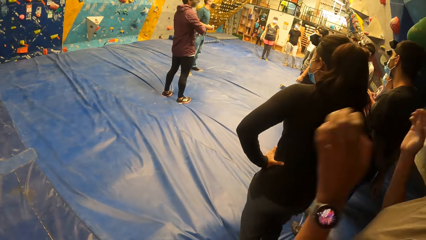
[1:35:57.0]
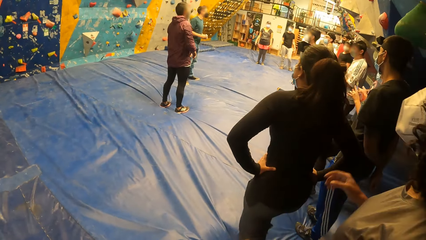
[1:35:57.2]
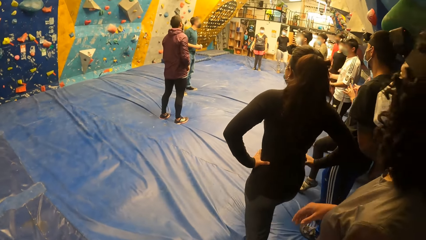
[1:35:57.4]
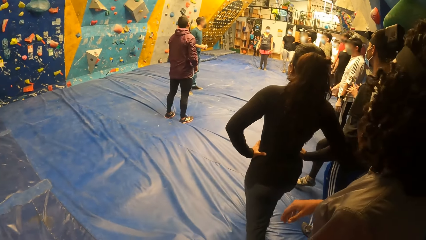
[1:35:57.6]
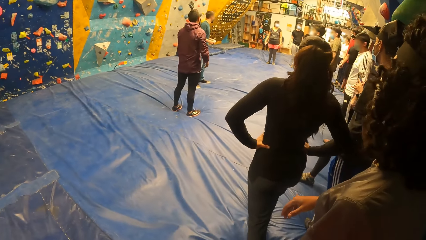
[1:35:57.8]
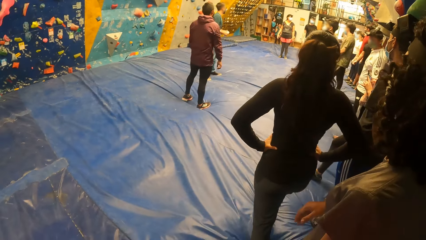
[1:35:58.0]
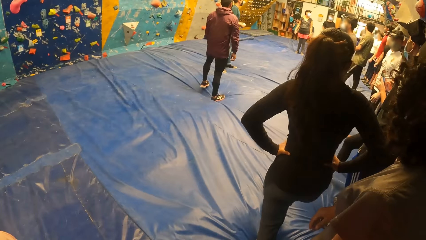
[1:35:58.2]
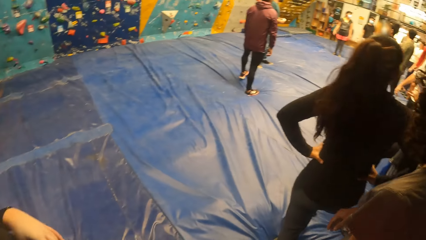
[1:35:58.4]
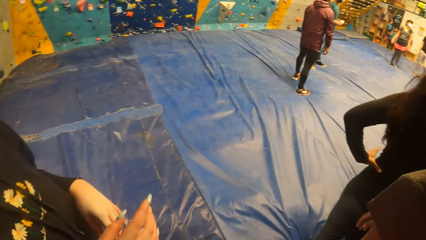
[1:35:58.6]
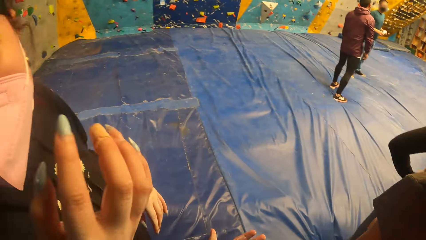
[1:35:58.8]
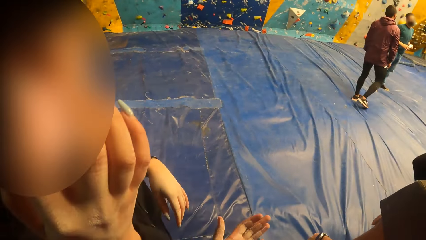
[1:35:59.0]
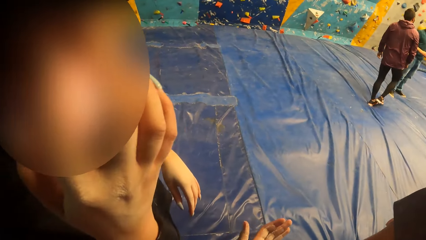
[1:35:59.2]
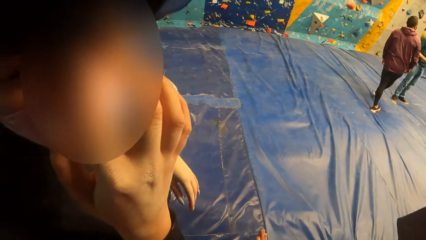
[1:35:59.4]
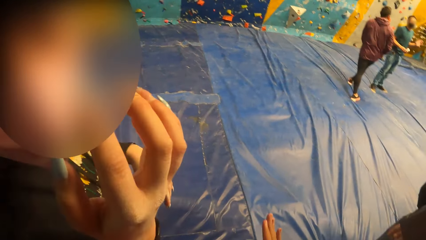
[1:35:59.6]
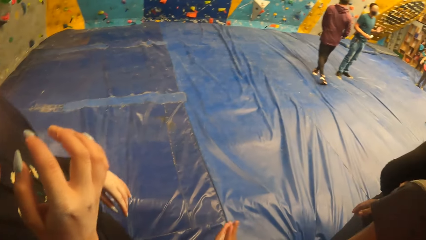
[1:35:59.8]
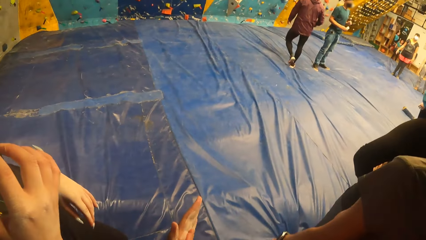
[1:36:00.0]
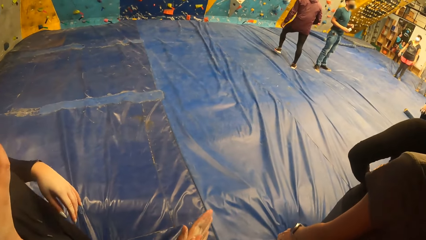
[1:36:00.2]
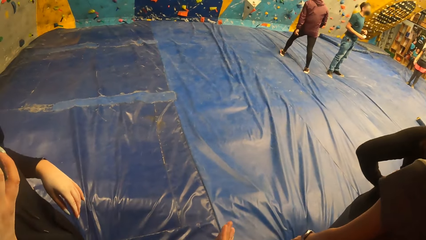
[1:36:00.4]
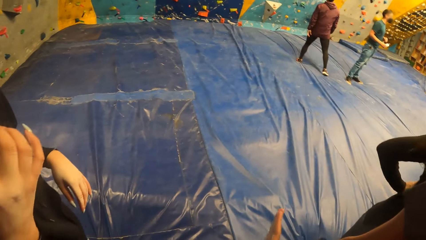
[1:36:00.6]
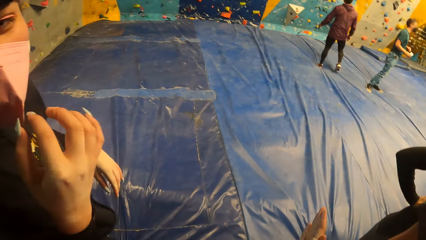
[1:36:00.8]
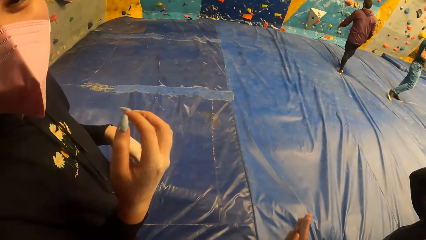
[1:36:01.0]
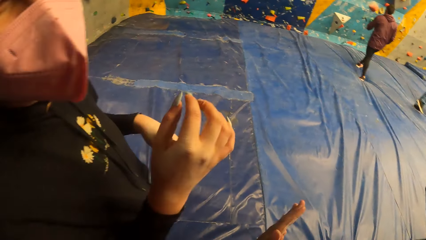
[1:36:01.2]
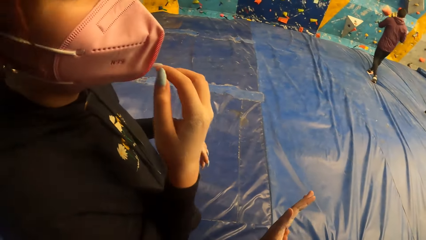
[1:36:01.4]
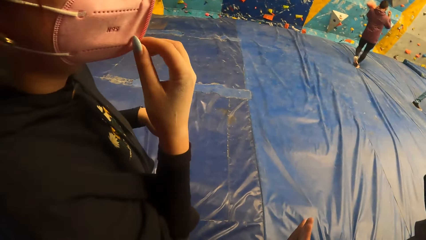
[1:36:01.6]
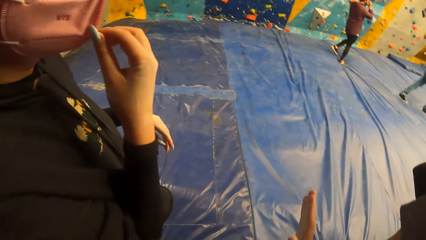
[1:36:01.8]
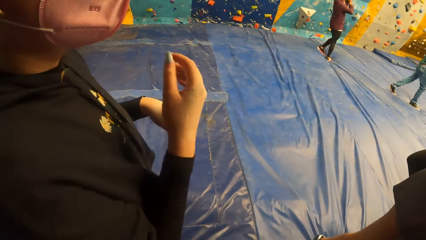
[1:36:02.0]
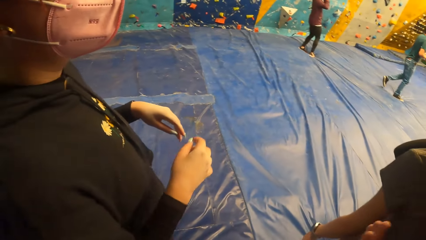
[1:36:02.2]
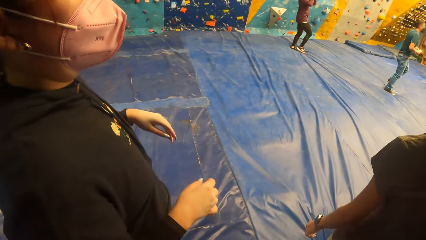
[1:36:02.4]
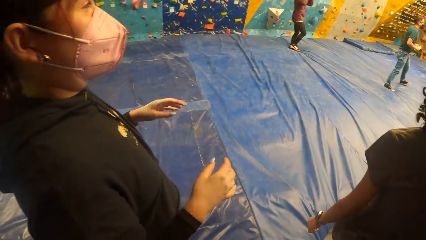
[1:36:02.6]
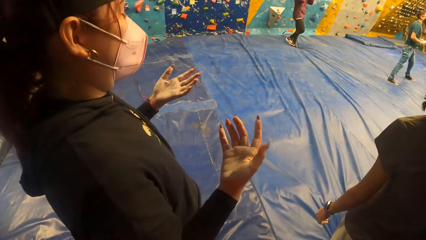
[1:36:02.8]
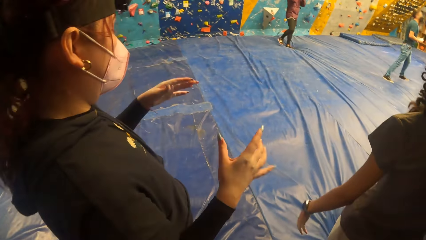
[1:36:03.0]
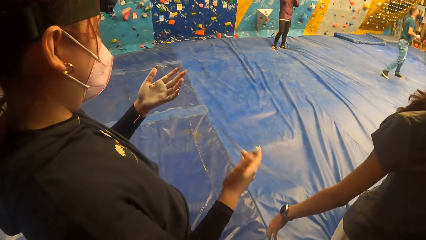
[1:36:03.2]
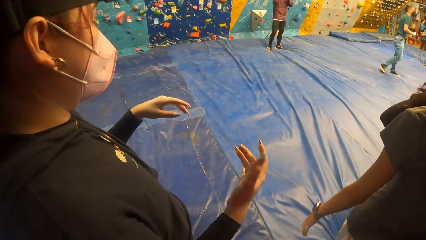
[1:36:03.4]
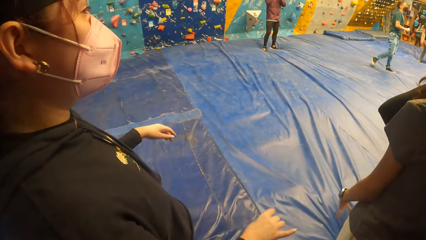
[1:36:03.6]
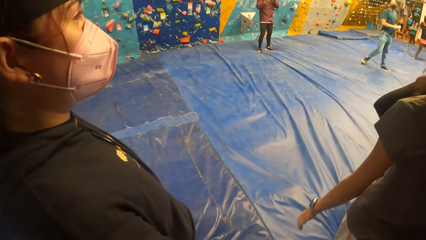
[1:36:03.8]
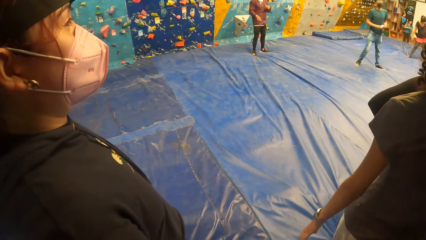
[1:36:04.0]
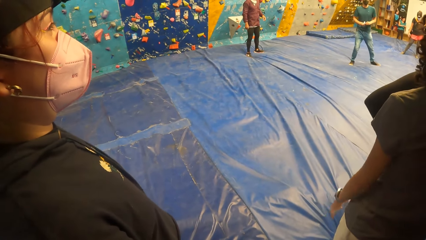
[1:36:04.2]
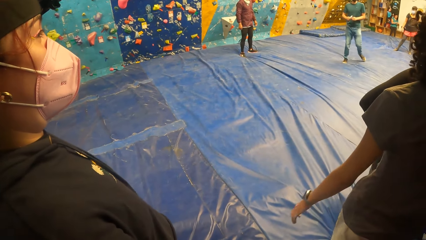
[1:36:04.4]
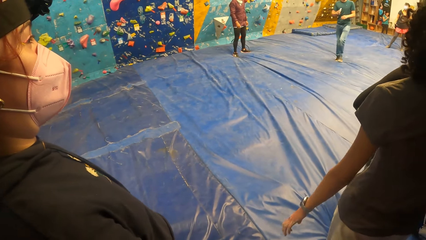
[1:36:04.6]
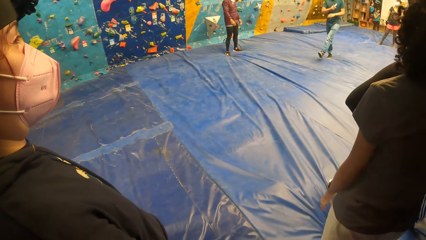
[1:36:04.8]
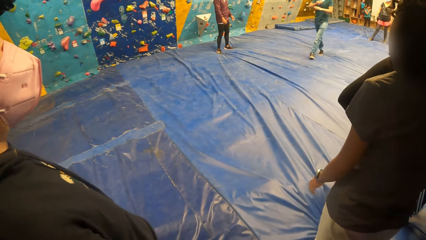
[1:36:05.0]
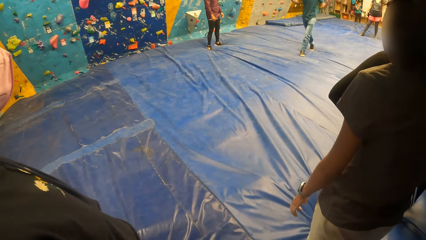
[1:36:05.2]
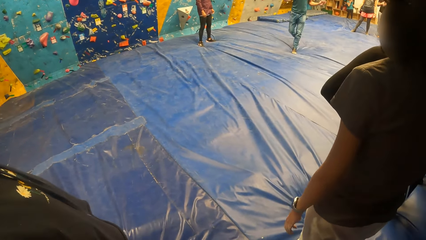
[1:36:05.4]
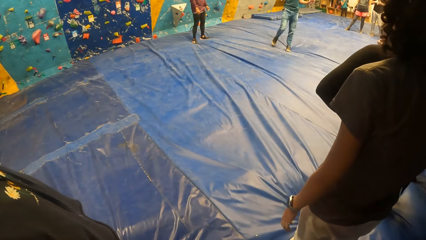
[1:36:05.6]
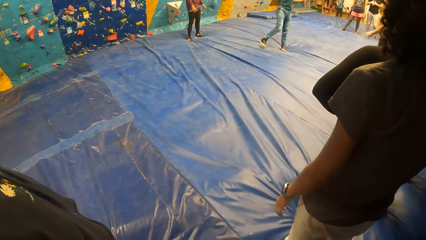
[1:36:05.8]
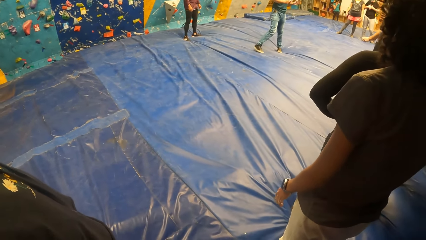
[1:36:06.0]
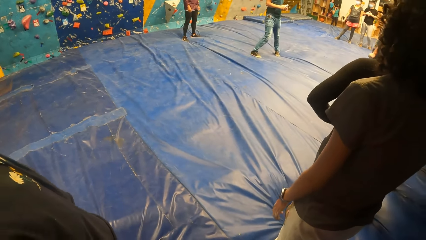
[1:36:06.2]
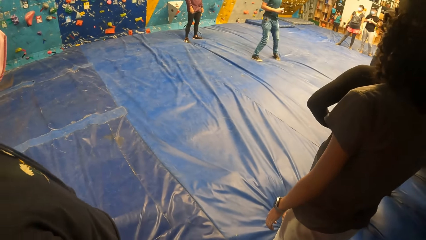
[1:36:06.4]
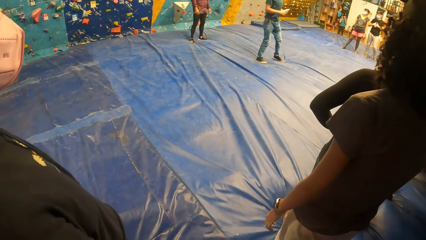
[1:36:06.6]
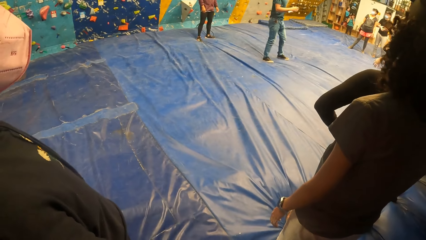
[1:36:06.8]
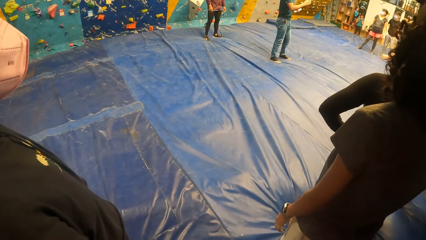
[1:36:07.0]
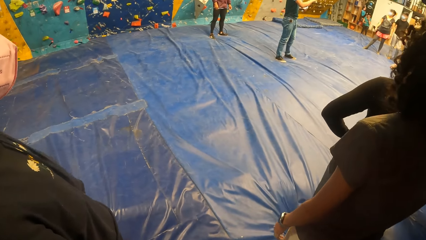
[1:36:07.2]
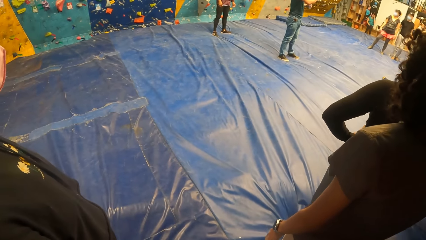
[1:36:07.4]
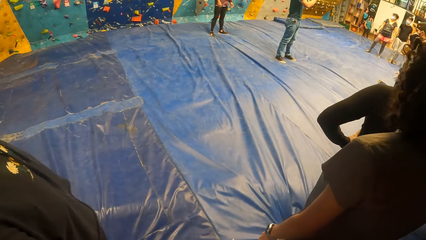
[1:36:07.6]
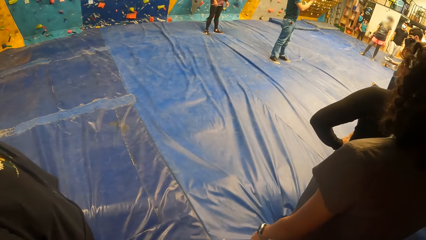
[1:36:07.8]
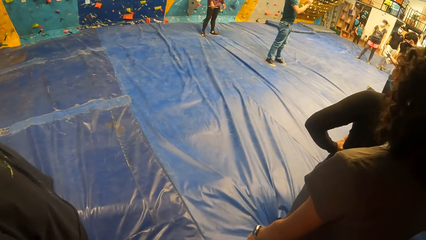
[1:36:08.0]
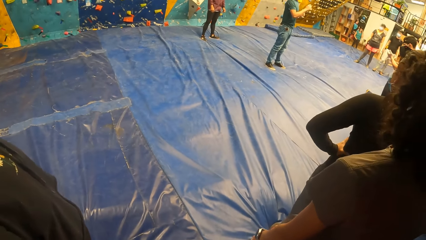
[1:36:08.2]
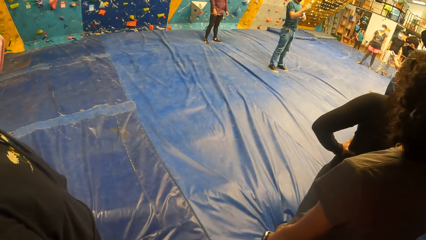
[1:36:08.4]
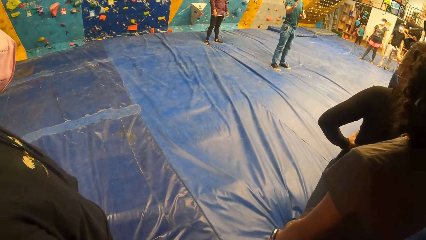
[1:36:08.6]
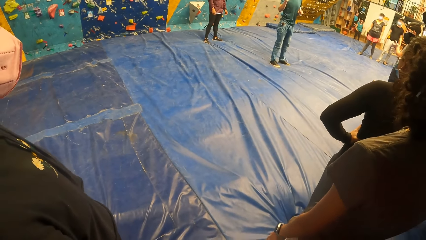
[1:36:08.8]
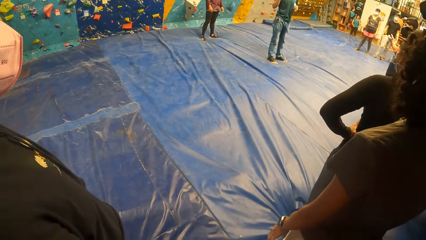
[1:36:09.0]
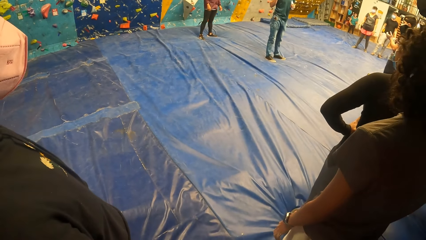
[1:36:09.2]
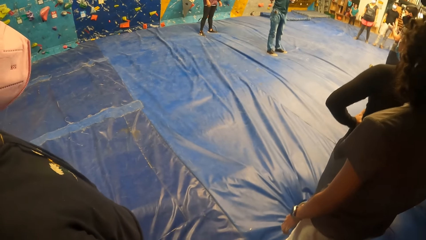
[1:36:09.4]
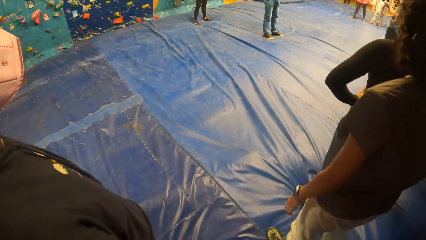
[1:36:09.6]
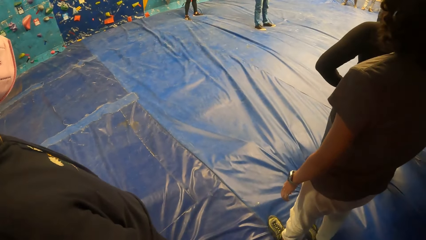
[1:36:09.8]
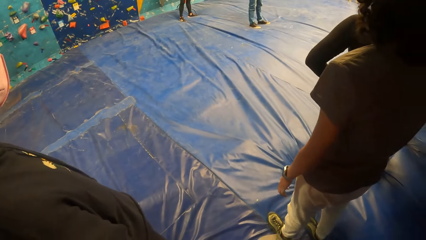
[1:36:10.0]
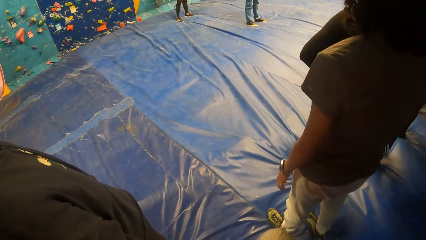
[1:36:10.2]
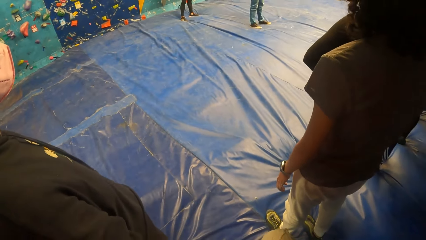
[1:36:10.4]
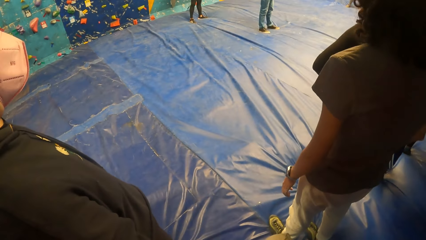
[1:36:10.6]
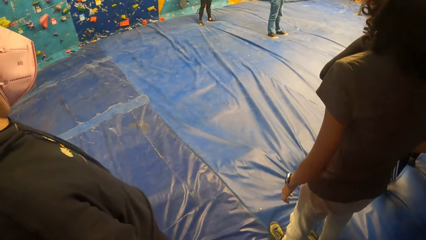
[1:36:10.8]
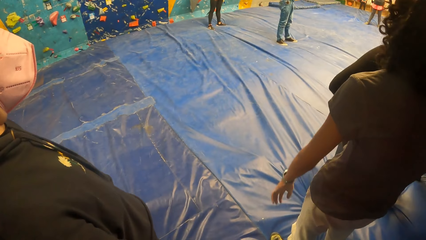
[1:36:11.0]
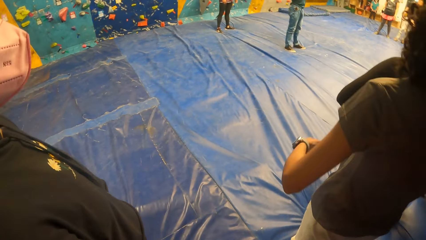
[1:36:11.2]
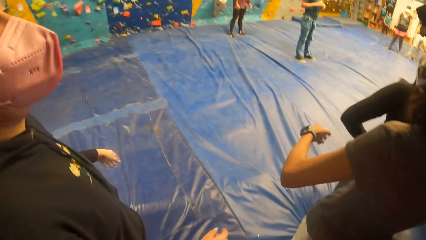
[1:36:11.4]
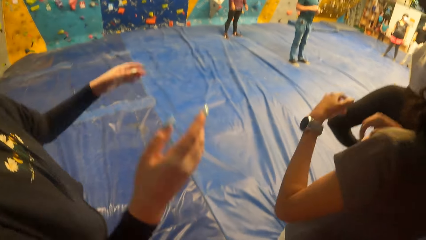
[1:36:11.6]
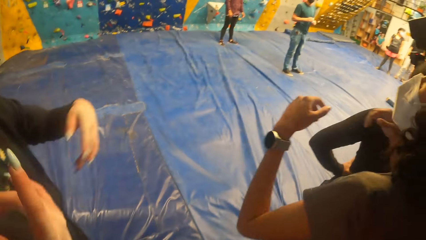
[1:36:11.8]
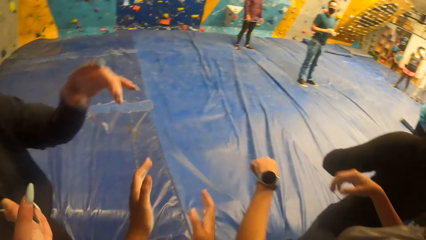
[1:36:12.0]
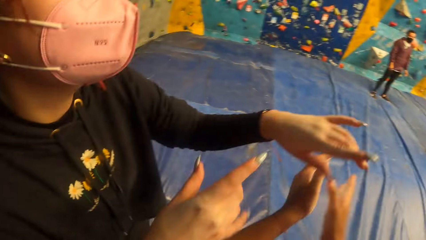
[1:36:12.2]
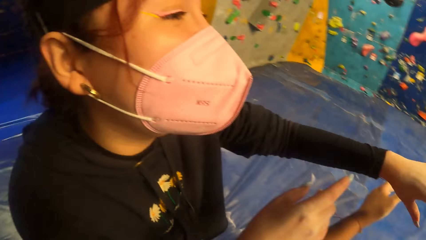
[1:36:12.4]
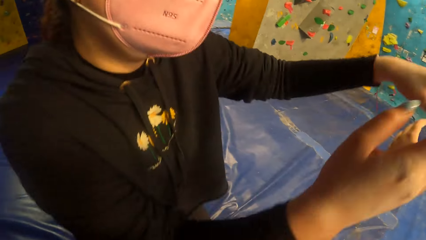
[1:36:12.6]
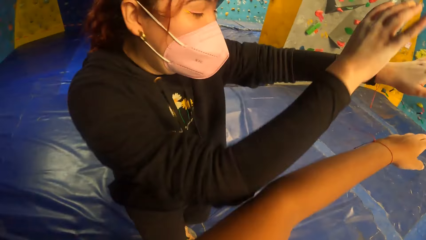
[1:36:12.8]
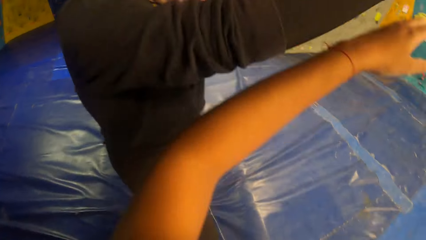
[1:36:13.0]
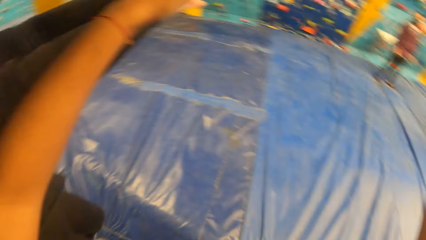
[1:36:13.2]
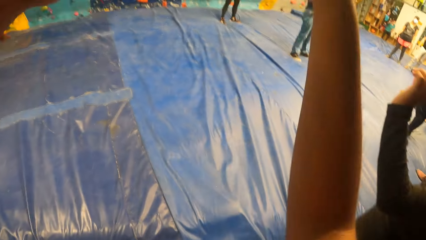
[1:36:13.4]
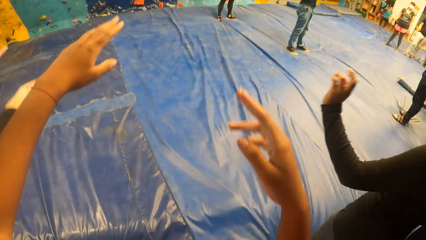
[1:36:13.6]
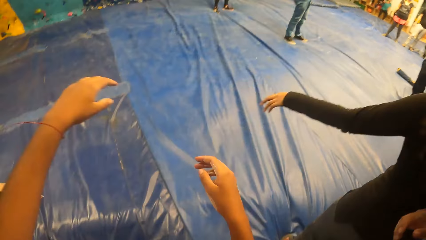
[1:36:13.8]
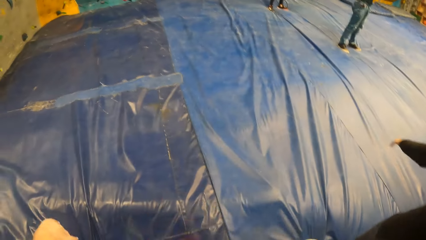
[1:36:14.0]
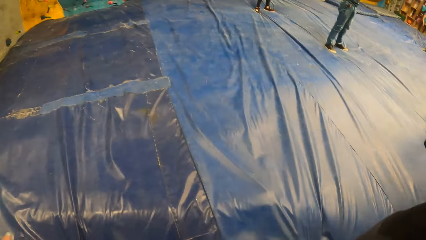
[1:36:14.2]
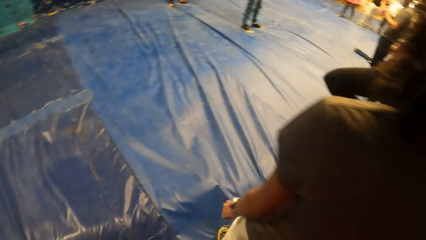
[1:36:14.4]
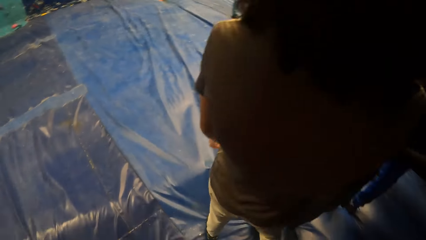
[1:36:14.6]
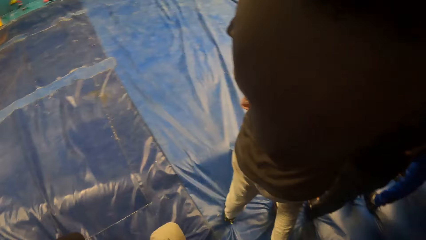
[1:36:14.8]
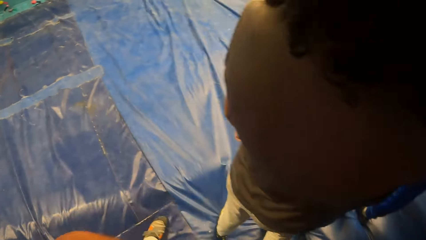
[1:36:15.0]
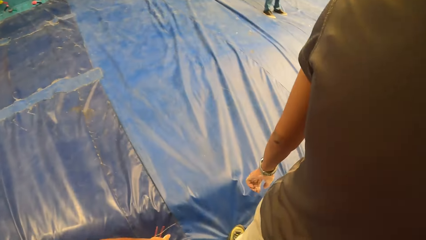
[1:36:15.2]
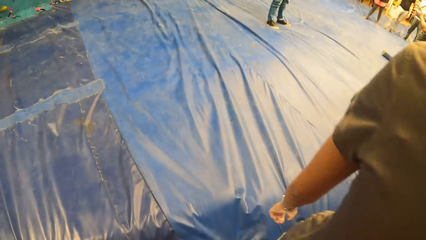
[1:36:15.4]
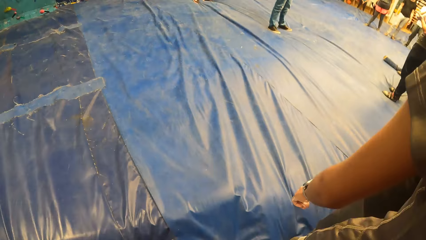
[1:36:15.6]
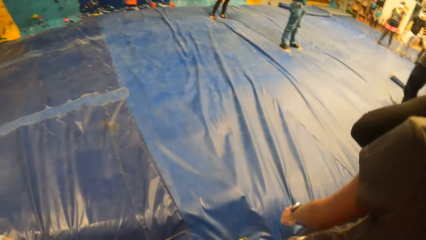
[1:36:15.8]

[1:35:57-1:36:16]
The camera wearer interacts with the woman. He rubs the lotion on his hands. He rubs the lotion on his hands again. The man instructs everyone in the gym. The camera wearer rubs the lotion on his hands again.
